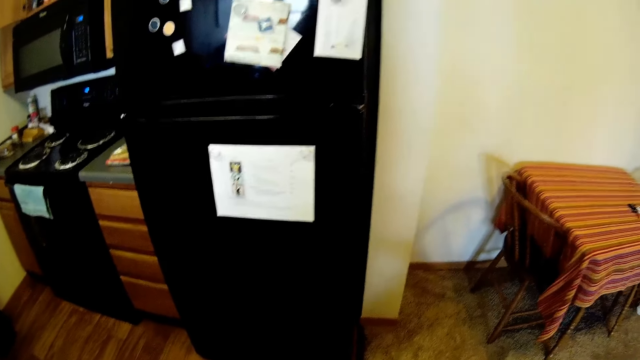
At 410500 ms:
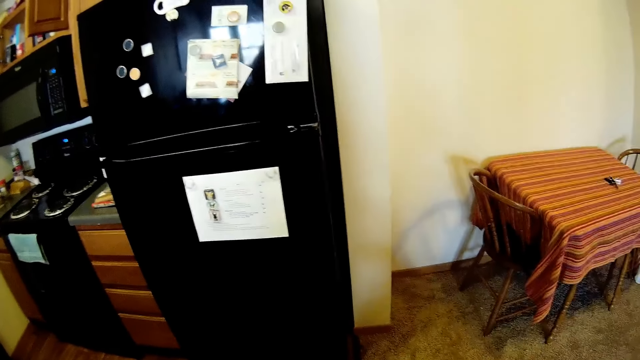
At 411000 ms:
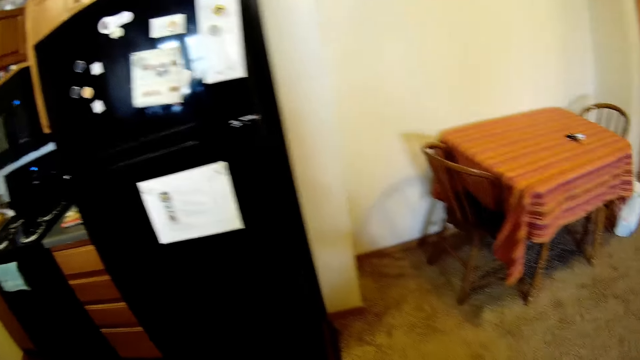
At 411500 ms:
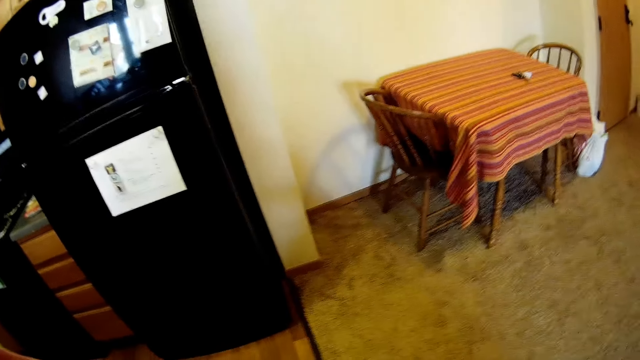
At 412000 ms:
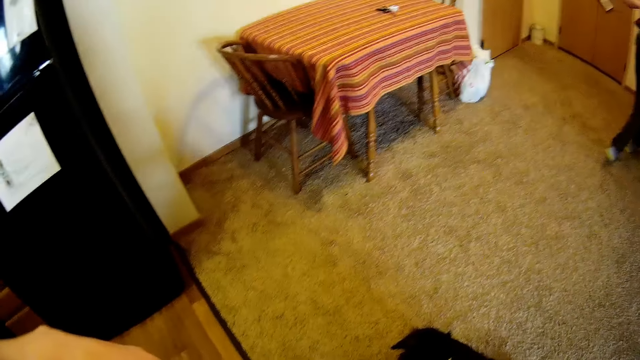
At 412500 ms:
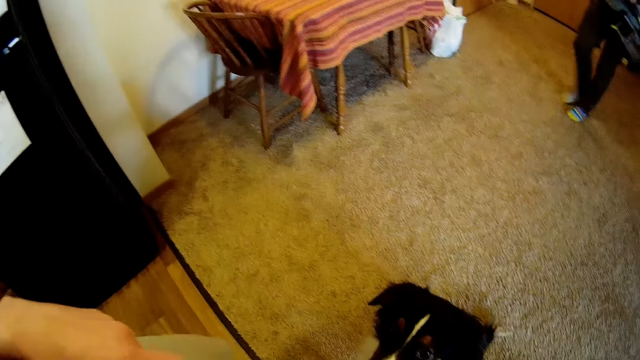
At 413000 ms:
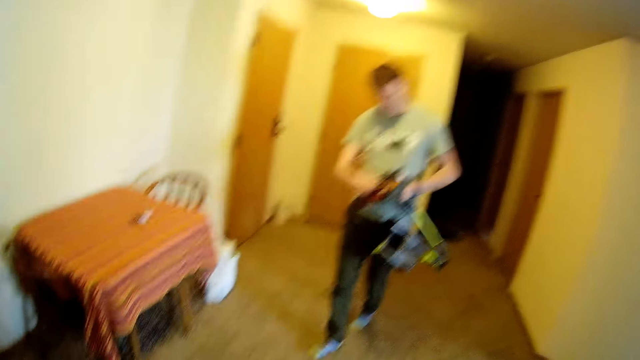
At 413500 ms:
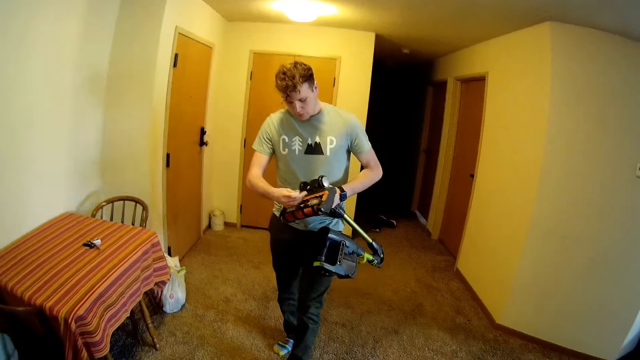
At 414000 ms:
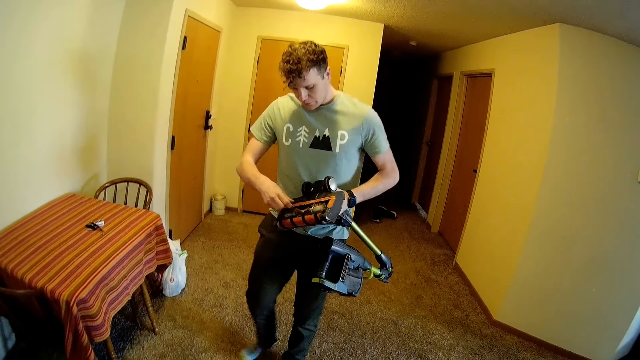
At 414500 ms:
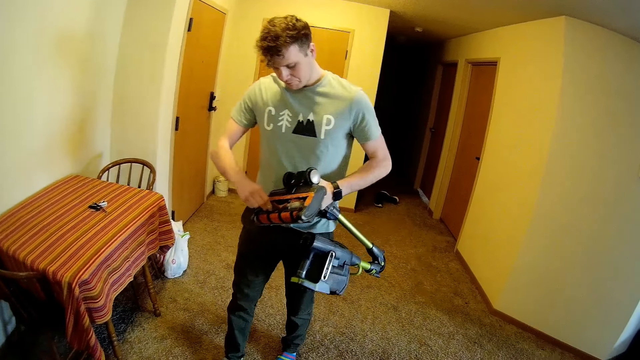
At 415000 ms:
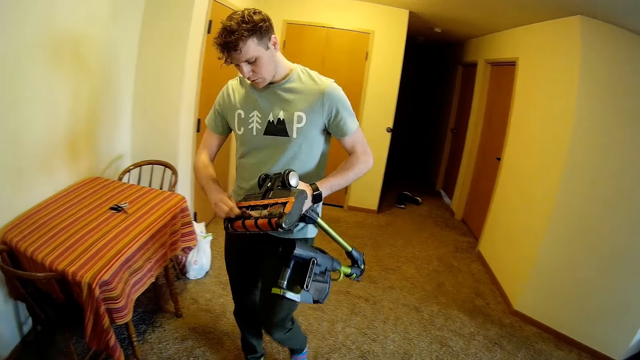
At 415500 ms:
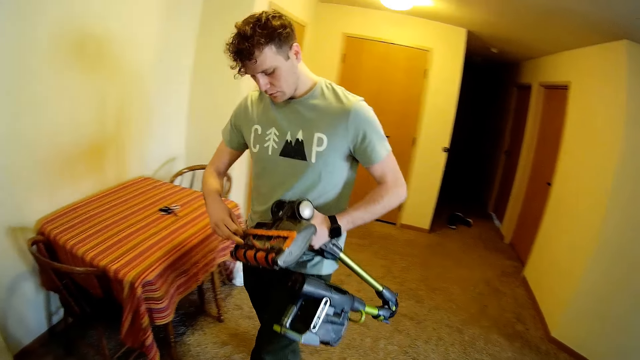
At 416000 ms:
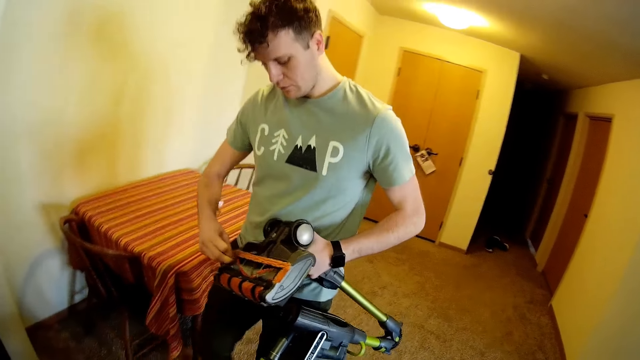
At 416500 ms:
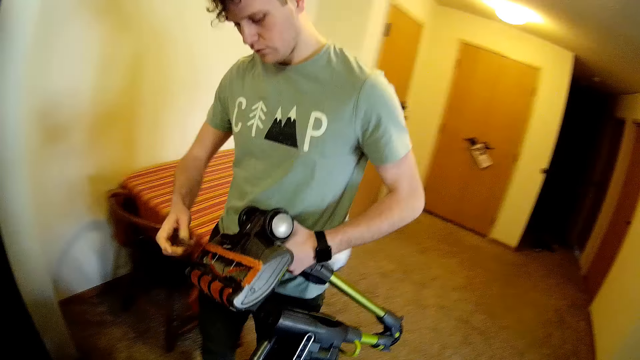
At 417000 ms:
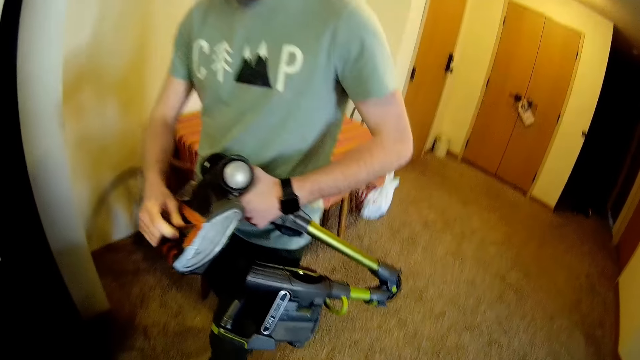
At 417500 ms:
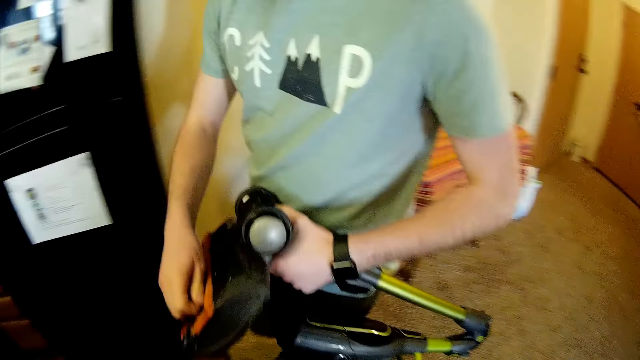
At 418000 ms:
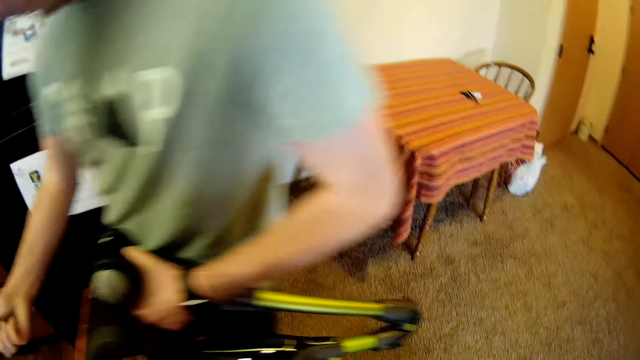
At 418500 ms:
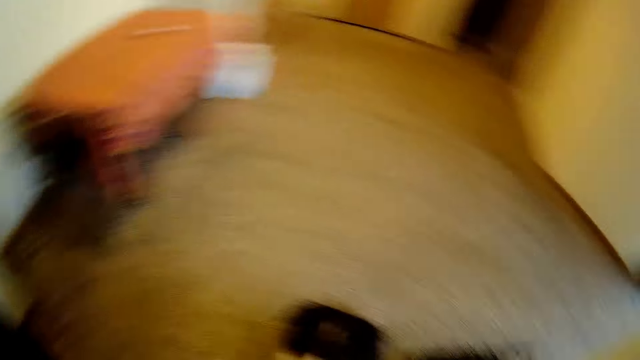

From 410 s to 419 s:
A person operates the vacuum cleaner.

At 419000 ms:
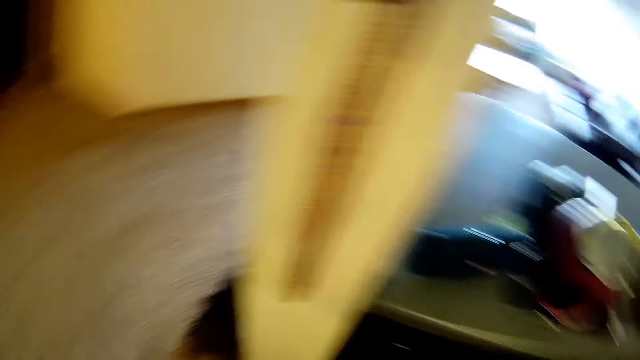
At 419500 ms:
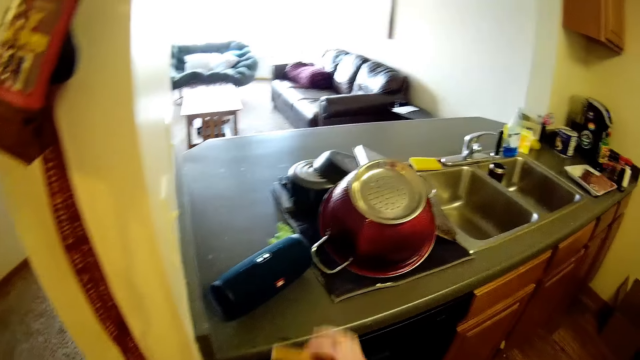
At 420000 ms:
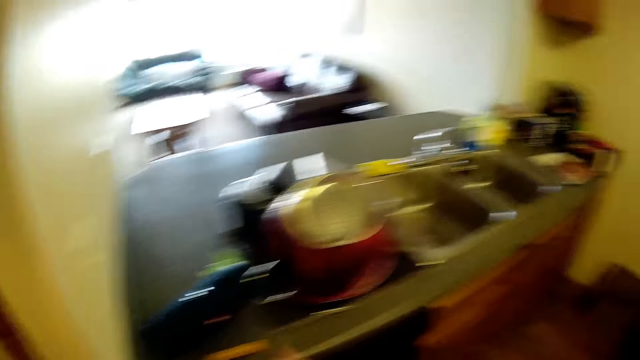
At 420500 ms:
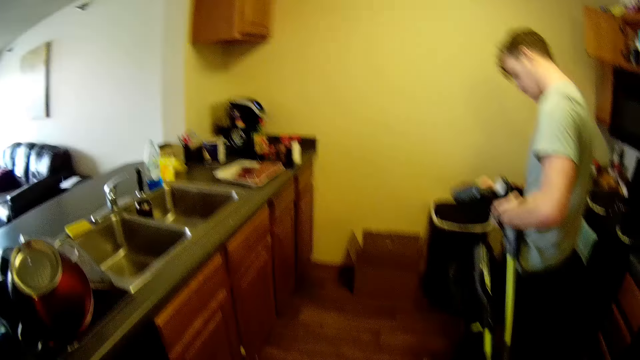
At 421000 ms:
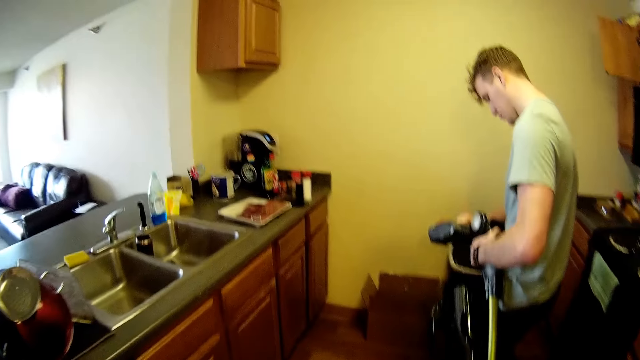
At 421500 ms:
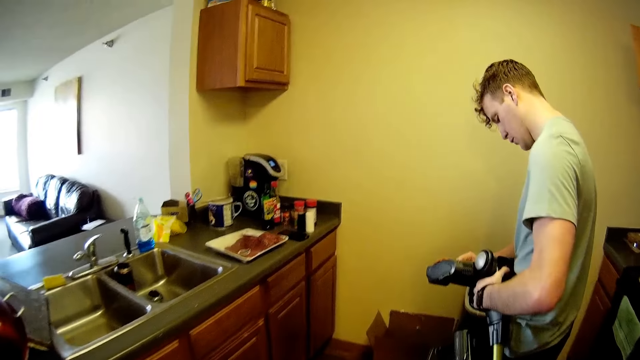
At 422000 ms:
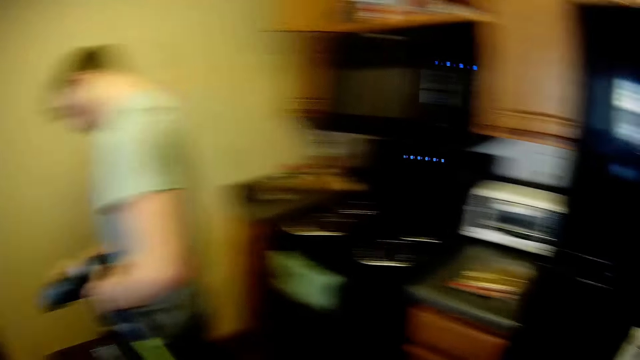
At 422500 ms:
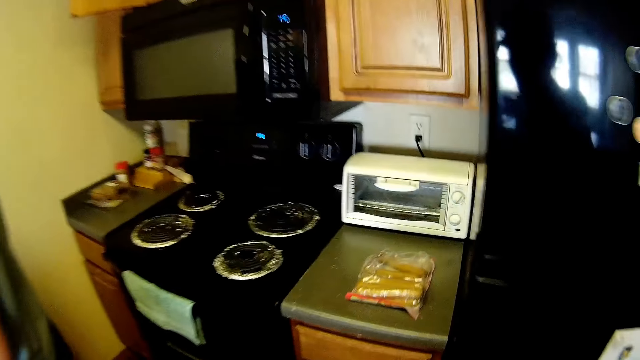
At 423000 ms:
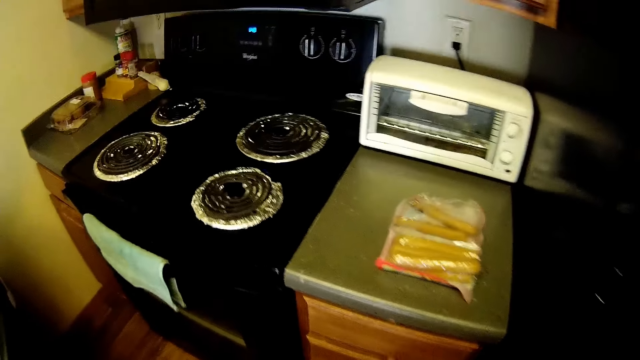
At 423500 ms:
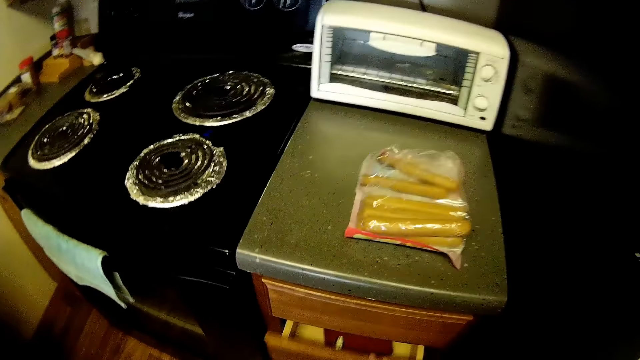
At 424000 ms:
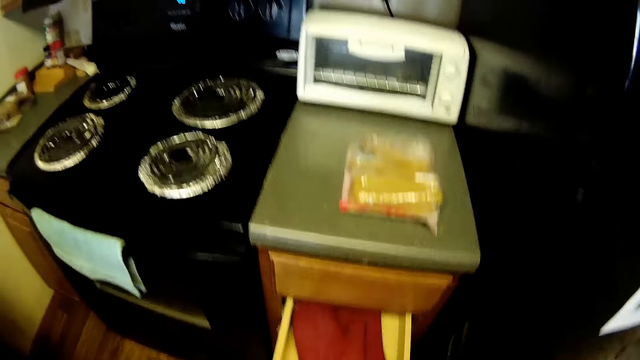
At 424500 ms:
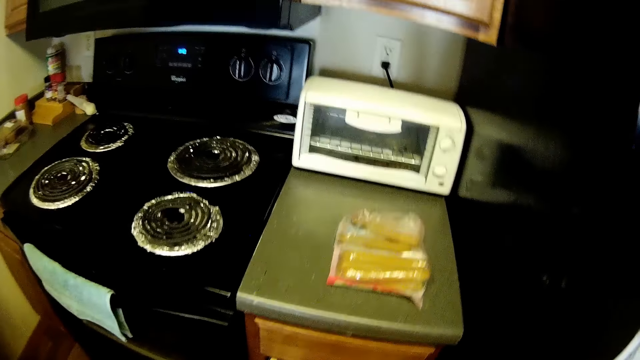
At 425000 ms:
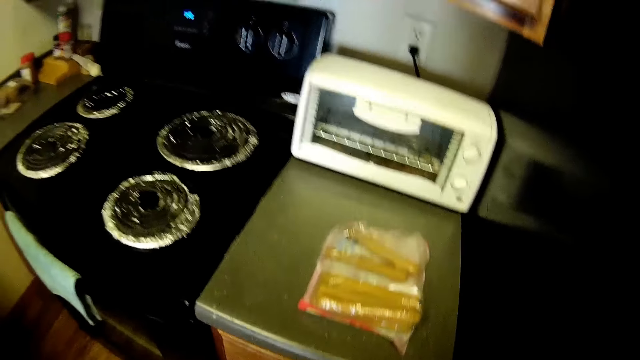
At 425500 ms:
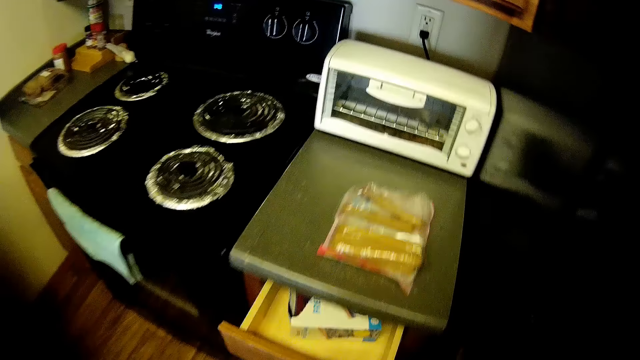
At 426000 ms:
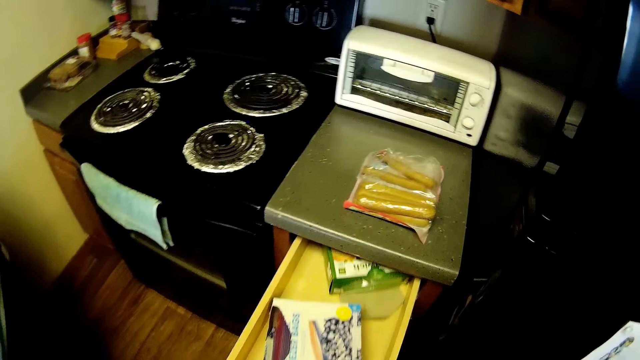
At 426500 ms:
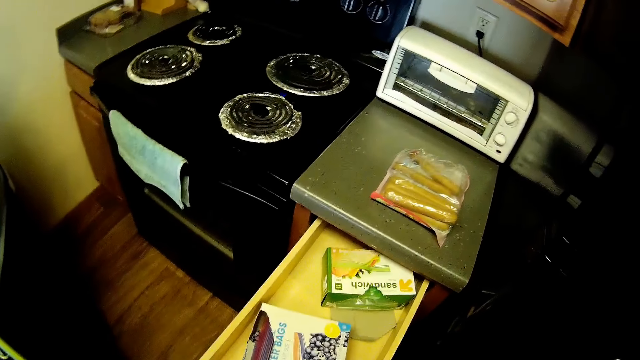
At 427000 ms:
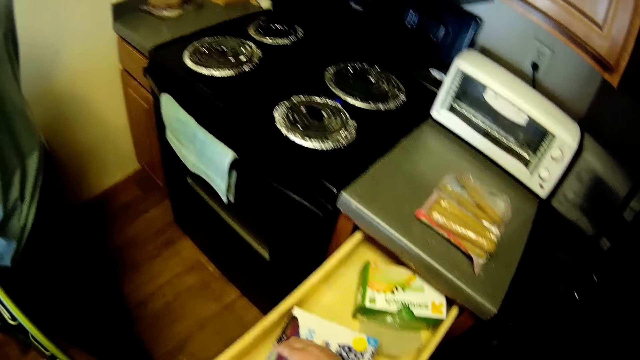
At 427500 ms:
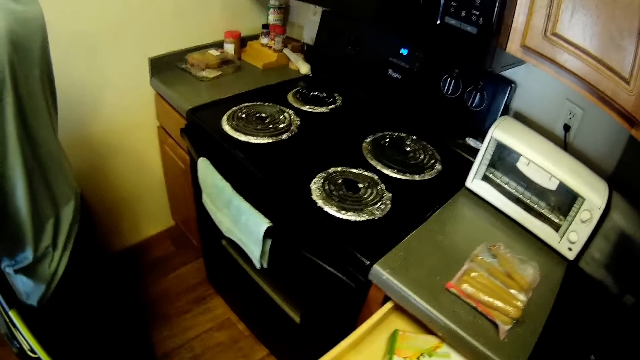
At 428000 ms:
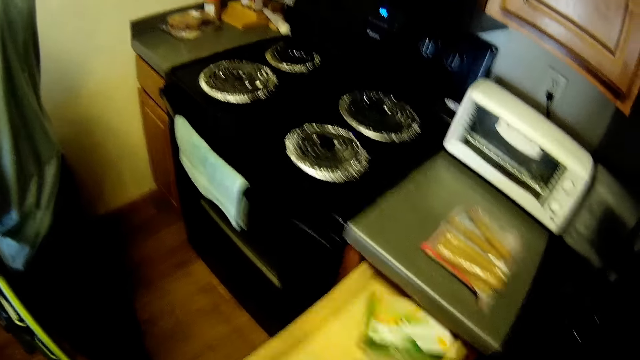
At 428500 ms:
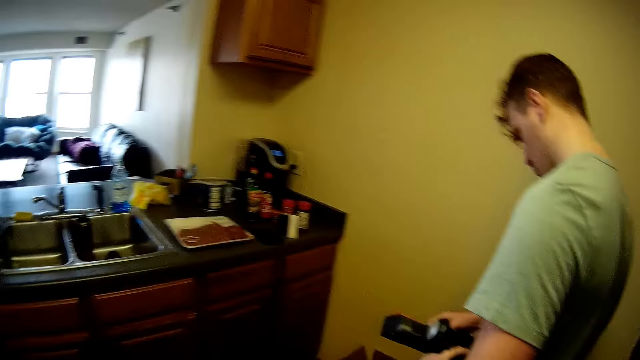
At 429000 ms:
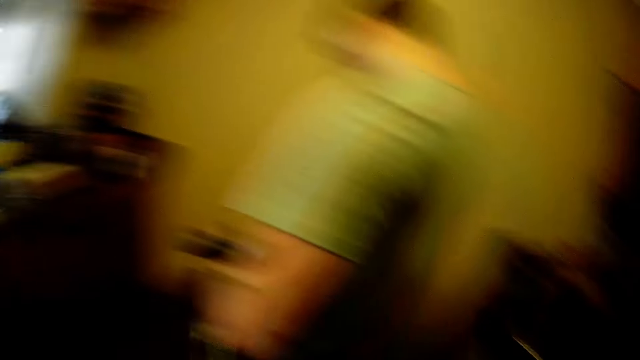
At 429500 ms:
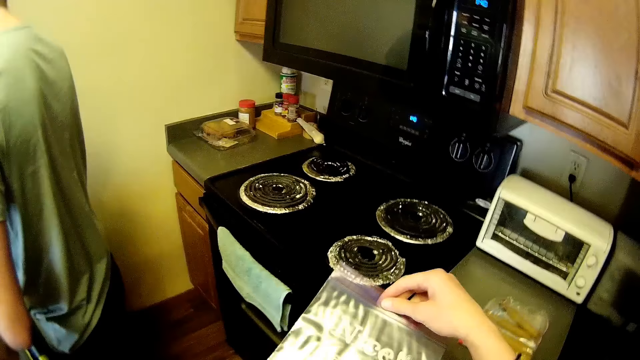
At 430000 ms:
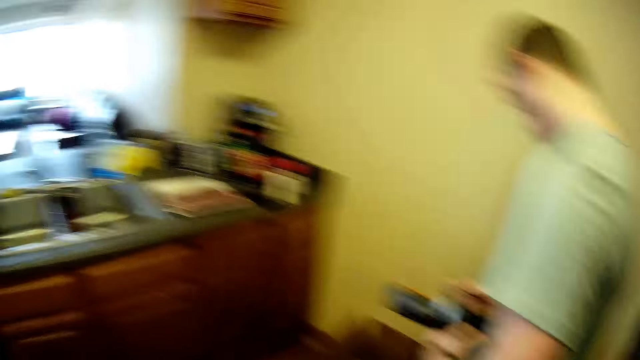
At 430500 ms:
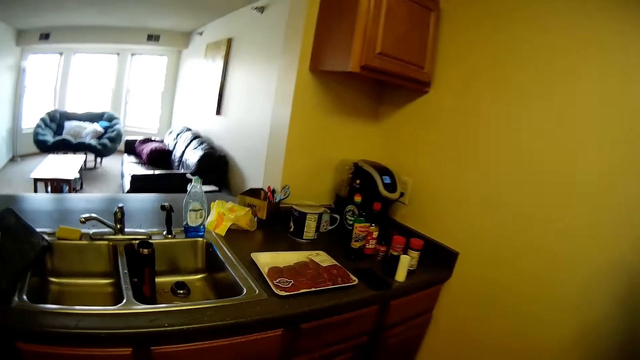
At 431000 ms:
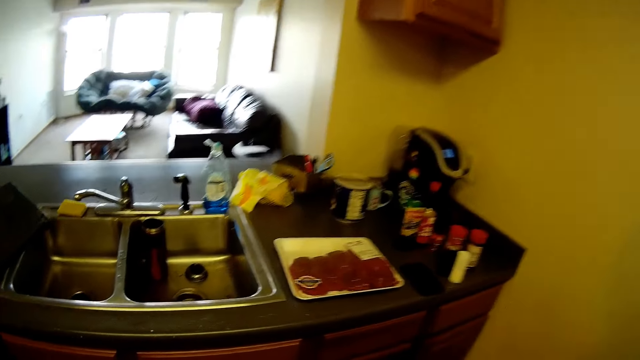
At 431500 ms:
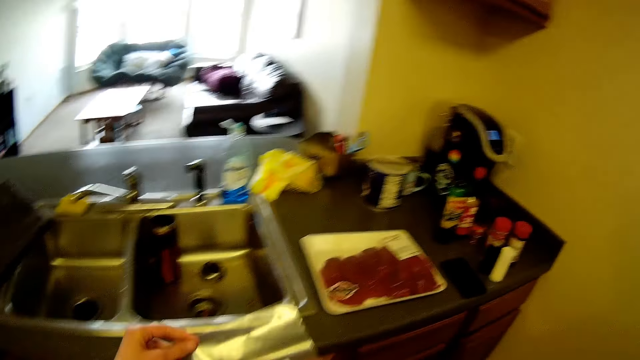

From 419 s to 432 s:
The camera wearer drops the hotdog on the kitchen counter. The person operates the vacuum cleaner. The camera wearer opens a drawer. They open another drawer. They pick up a seal bag from the drawer. They turn around. They lift a sachet.
